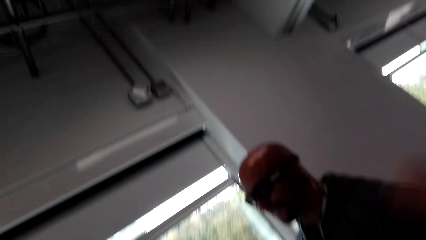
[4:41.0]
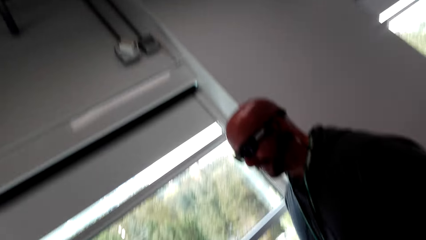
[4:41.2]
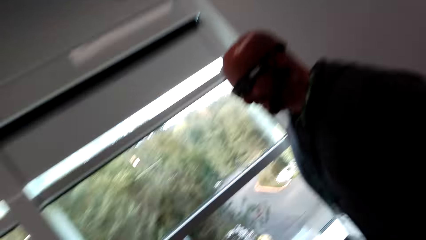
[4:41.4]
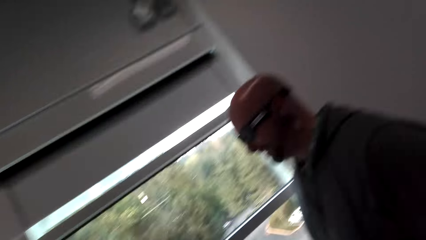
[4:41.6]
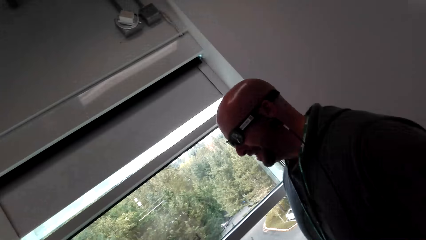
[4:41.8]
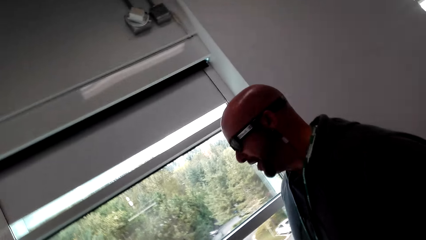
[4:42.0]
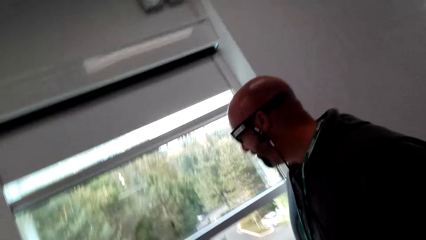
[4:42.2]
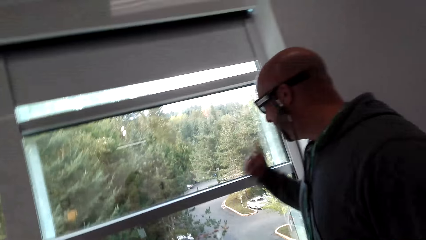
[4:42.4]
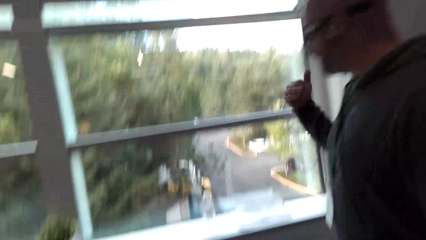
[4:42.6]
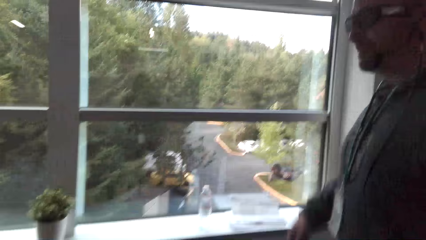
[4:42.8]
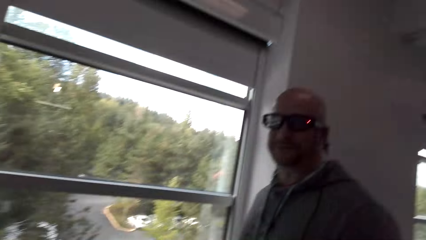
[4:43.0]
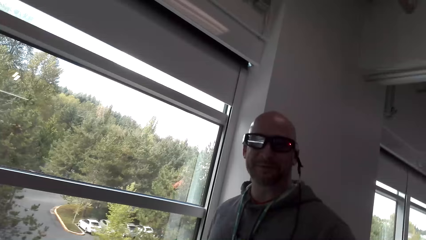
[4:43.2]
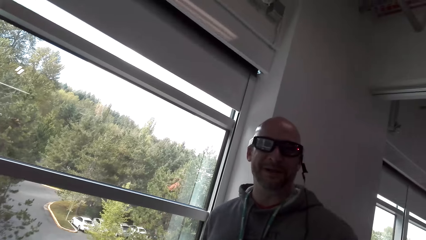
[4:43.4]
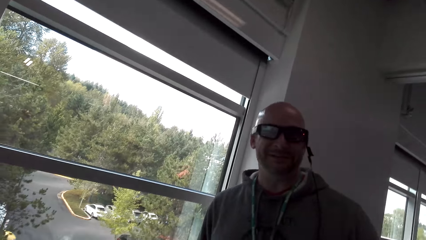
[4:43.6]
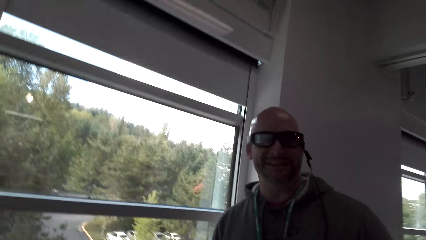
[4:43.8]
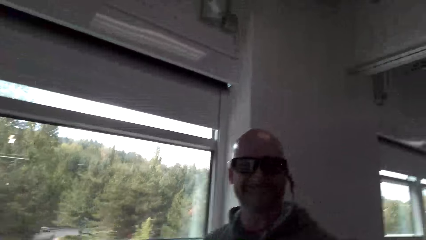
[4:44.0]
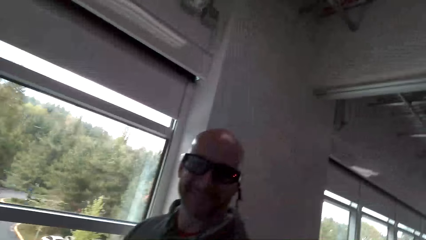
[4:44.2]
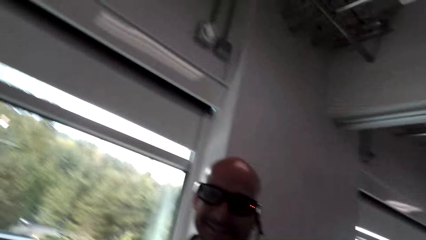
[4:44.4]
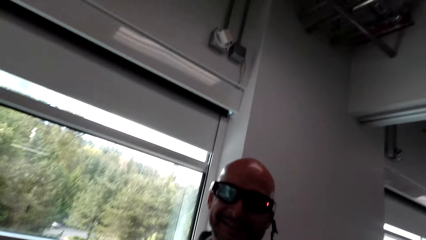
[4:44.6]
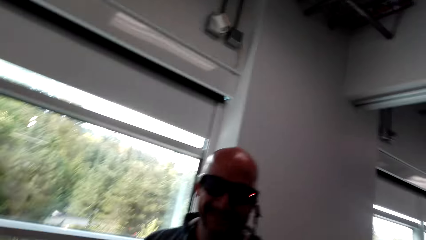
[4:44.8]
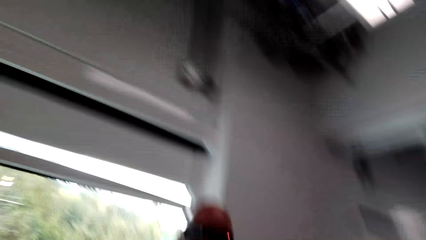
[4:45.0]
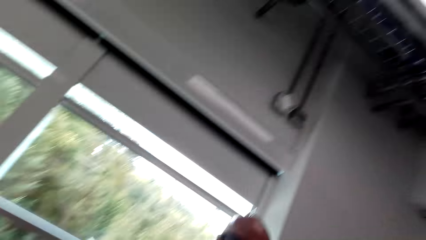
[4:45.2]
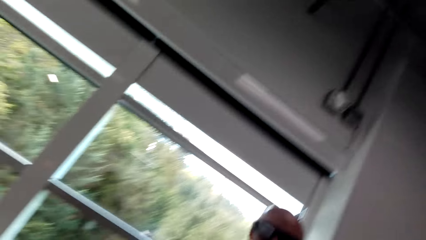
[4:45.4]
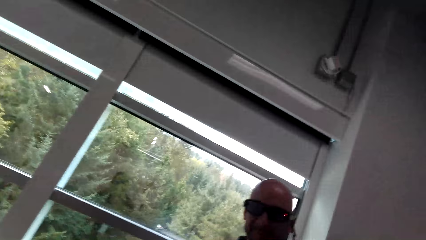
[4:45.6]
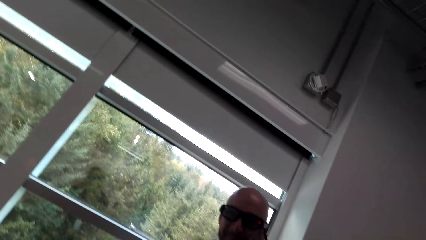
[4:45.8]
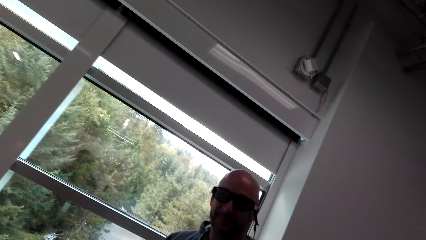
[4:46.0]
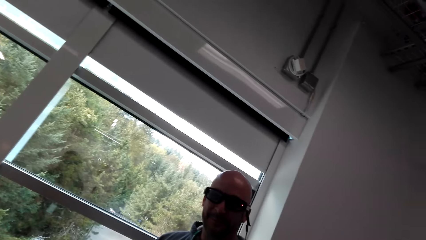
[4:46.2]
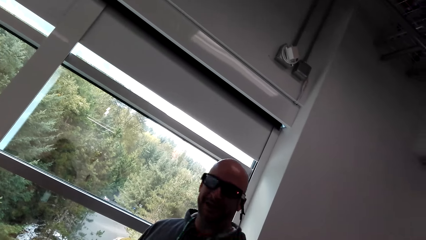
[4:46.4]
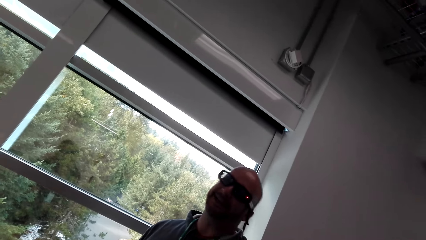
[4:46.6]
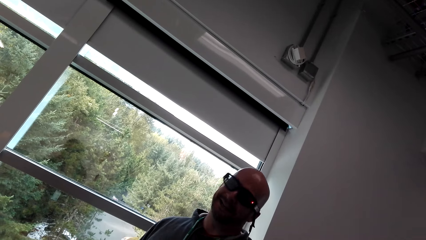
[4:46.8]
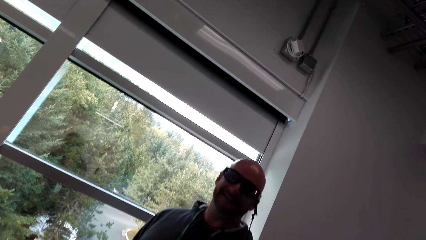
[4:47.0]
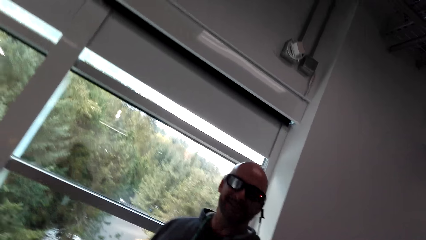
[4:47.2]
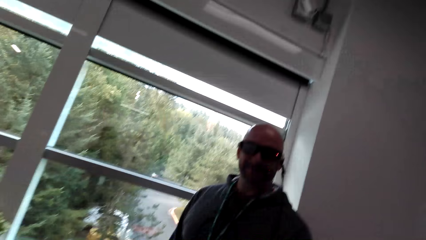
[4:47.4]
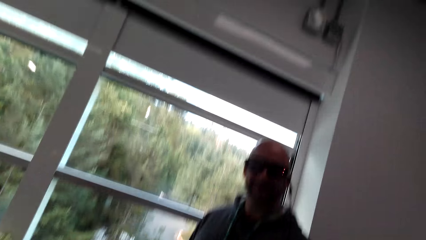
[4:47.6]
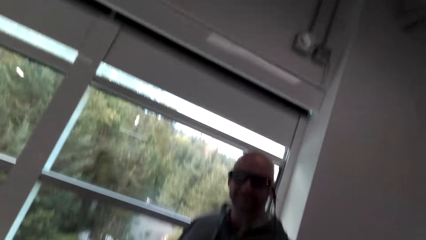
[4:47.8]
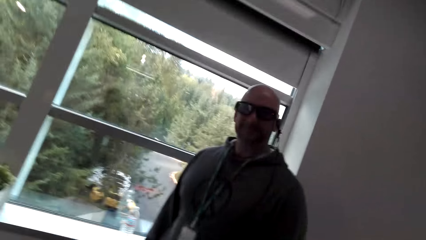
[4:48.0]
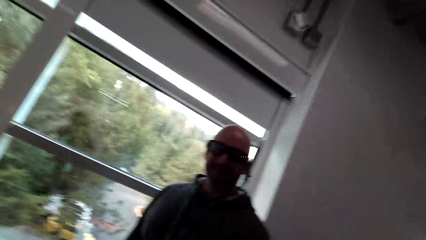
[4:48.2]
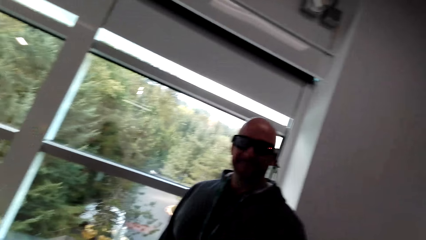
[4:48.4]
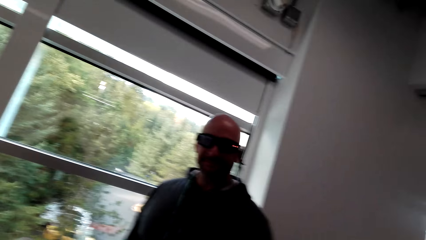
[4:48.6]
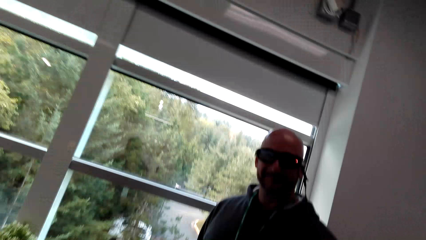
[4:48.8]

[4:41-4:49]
A man moves his hand. The man talks to the camera wearer.

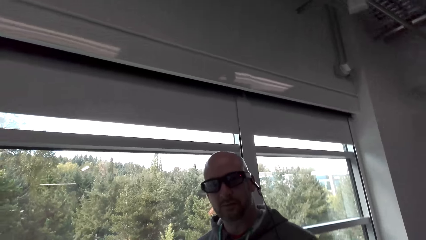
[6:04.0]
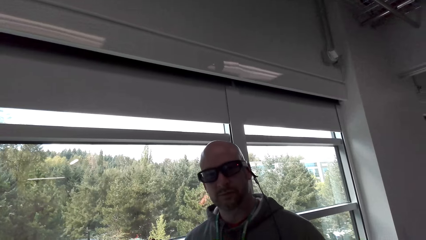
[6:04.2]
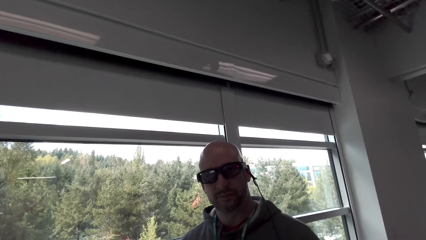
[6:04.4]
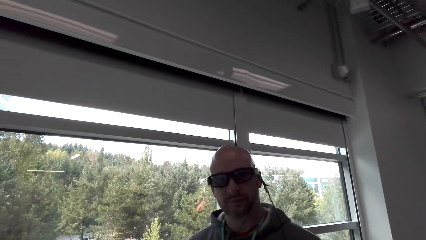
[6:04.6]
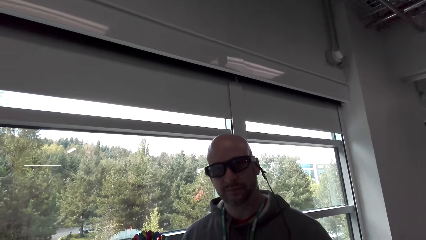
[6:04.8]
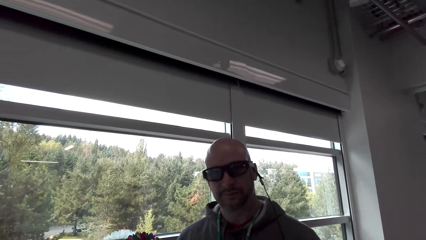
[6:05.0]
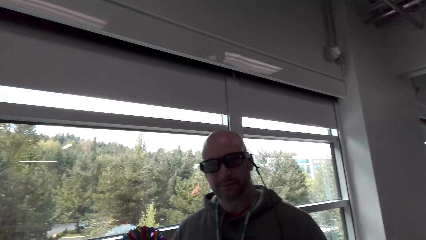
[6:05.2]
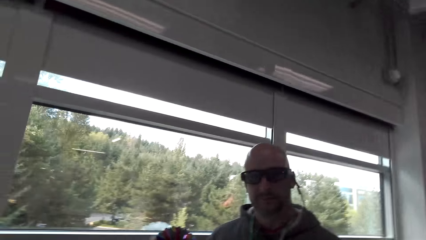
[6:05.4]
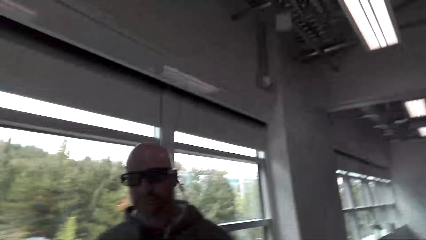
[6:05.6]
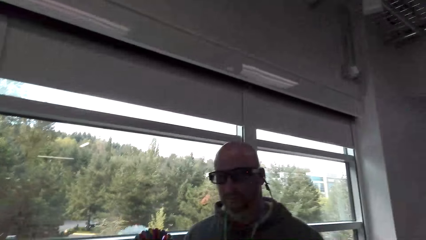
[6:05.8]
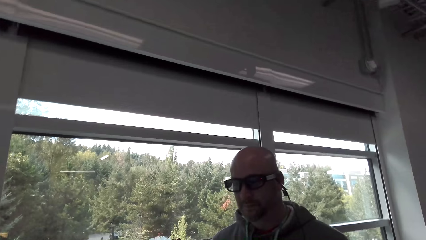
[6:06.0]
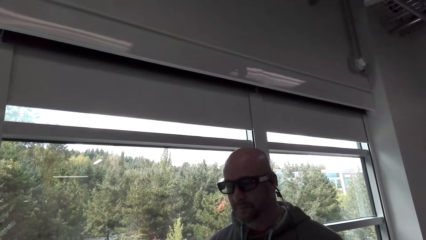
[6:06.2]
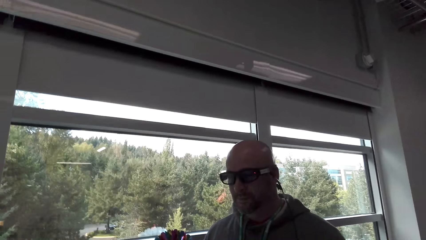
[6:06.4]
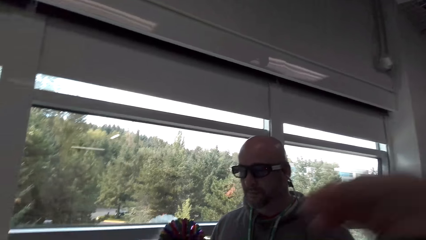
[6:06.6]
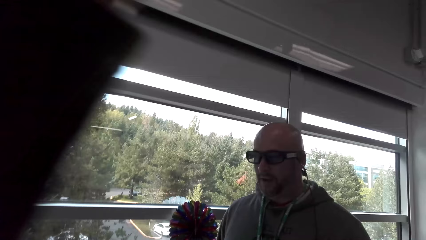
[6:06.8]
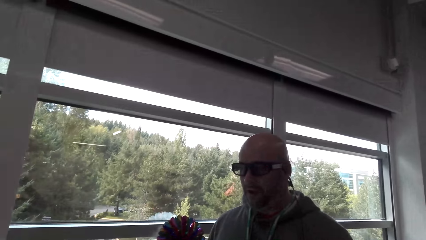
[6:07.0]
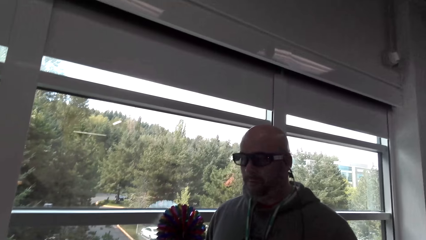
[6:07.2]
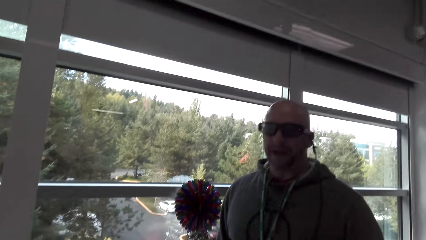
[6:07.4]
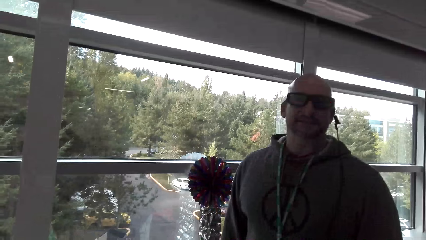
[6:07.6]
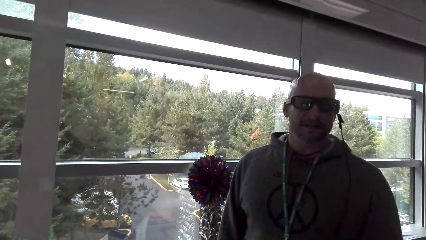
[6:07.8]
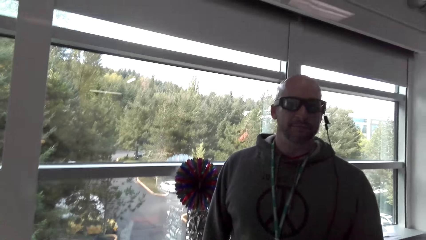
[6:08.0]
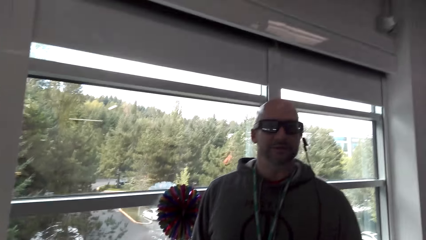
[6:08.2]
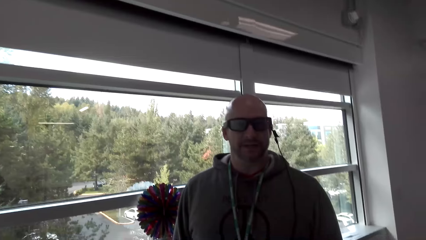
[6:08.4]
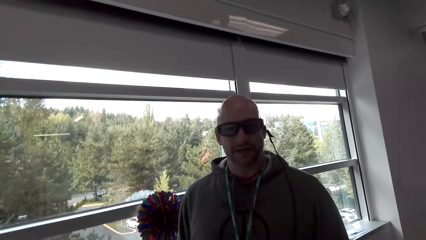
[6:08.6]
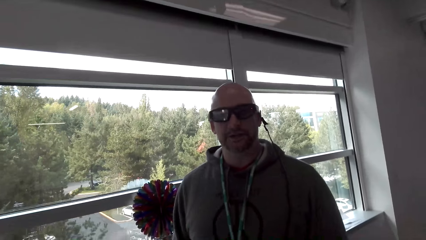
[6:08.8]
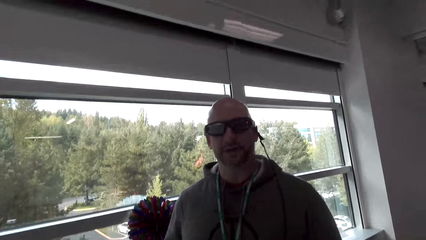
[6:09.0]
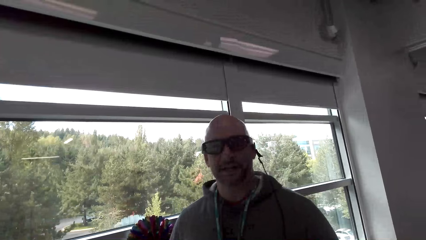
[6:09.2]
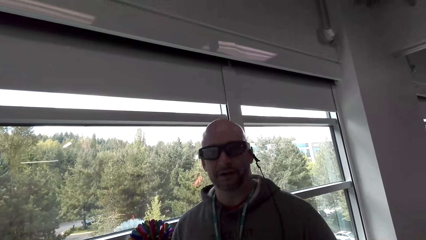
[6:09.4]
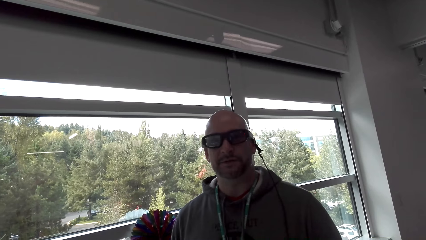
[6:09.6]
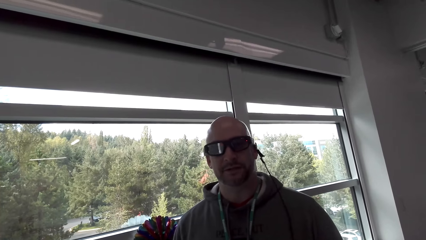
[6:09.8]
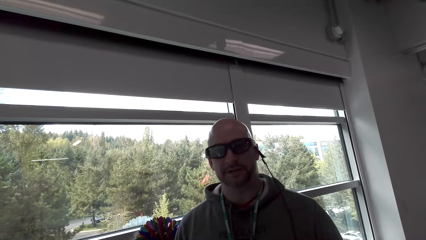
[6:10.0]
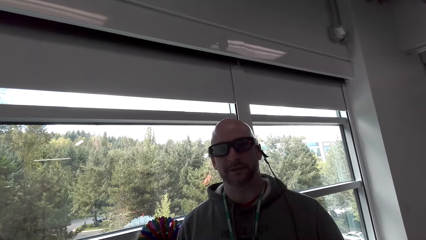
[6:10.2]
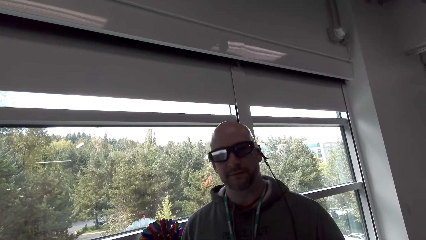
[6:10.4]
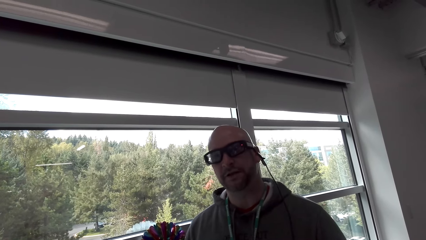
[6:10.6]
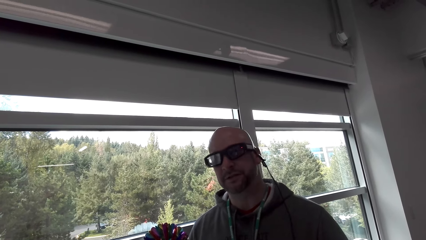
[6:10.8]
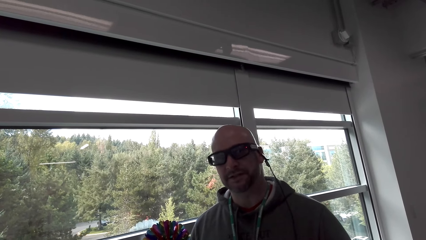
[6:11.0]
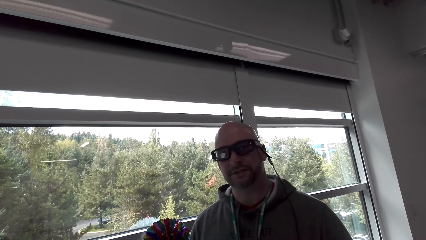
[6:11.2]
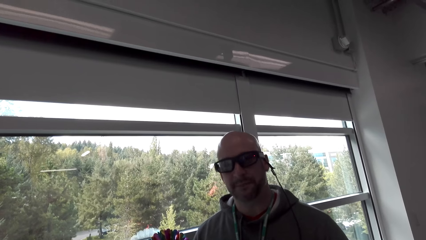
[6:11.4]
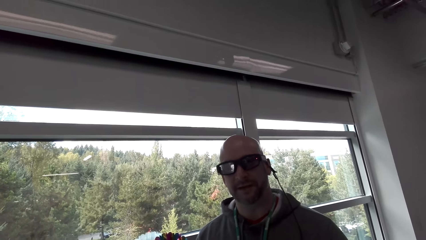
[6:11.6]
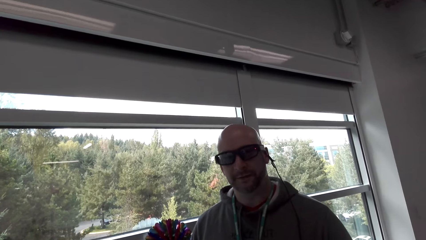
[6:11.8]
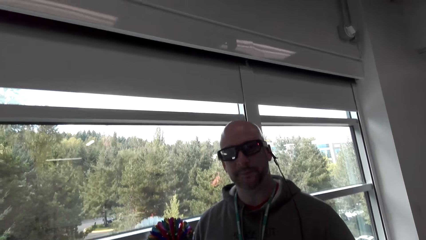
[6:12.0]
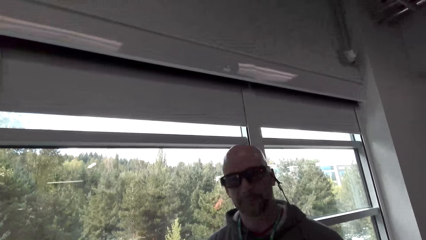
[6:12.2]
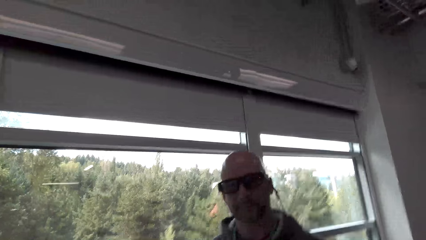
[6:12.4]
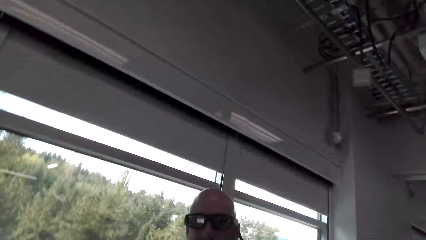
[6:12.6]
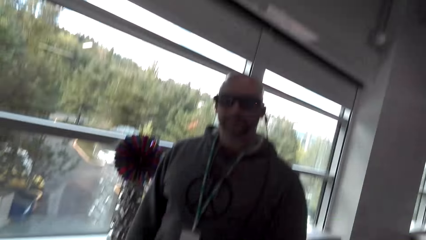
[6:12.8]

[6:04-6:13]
The camera wearer moves her hand. She converses with a man.
